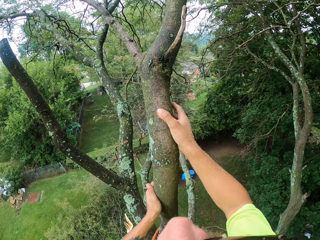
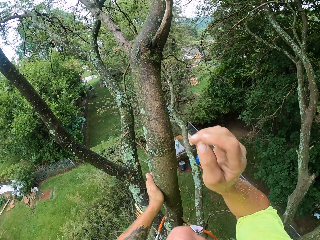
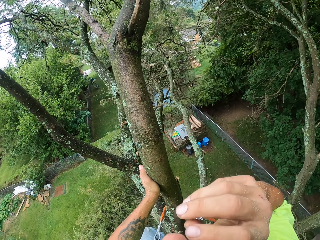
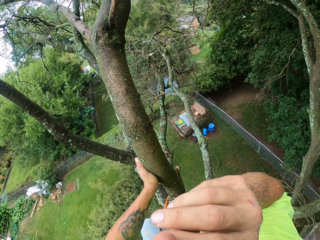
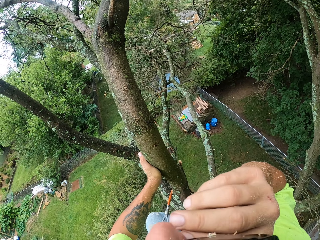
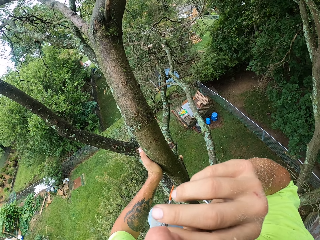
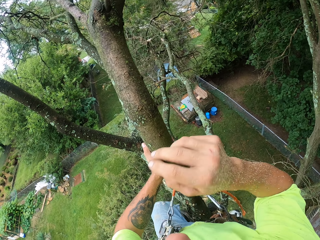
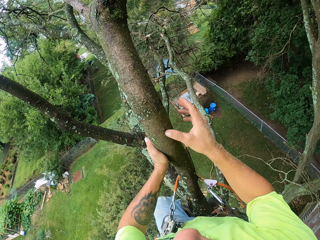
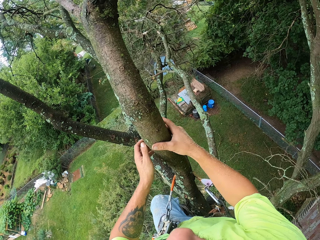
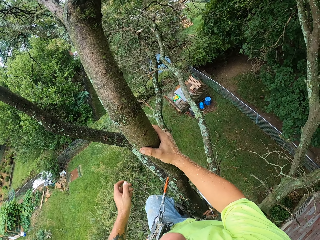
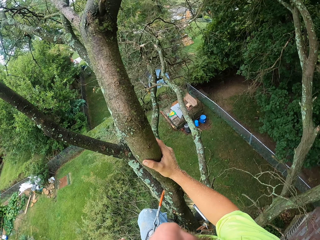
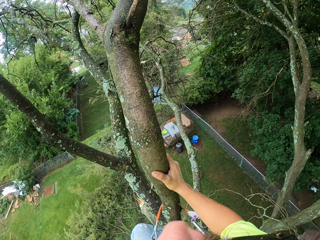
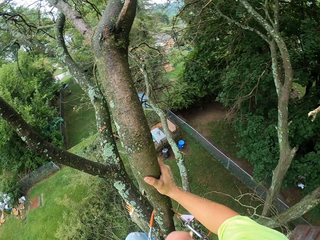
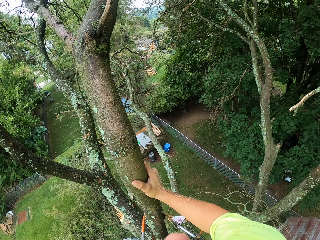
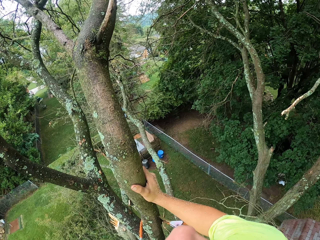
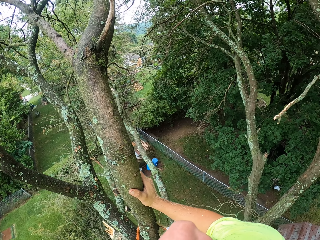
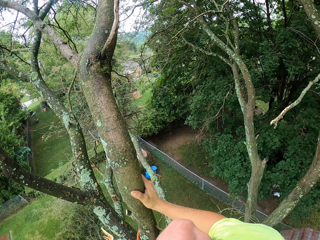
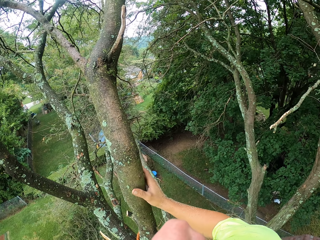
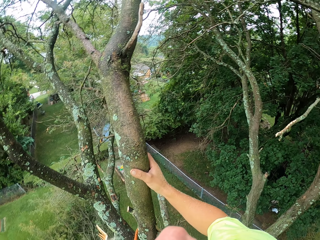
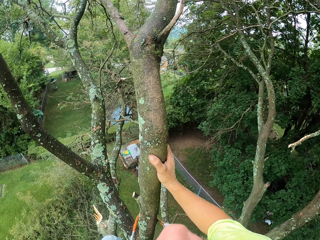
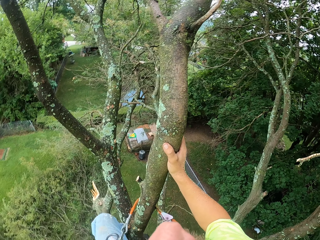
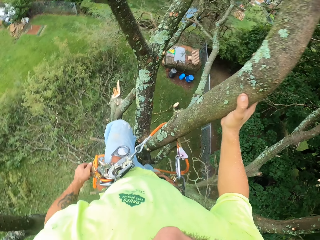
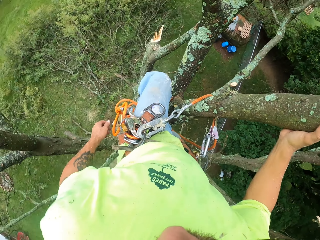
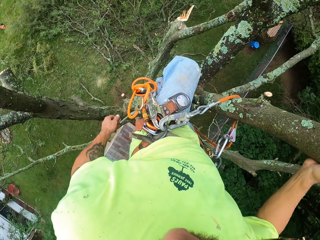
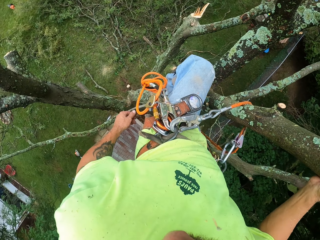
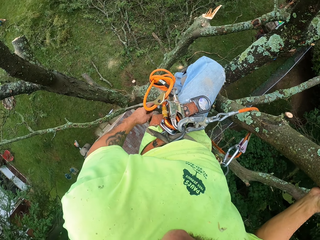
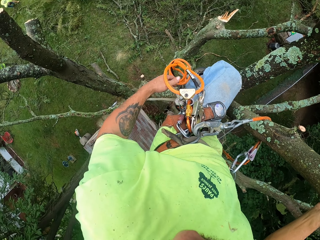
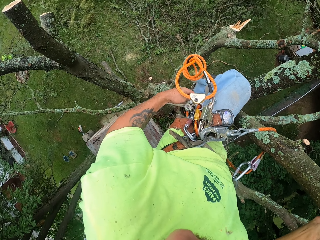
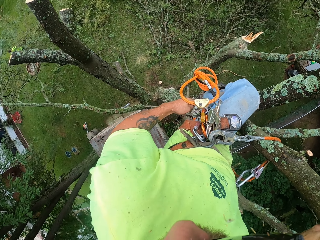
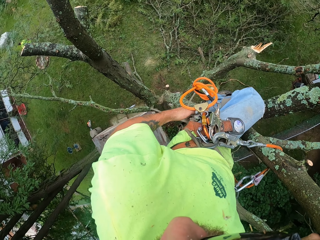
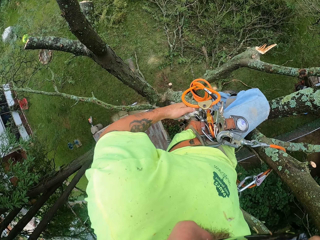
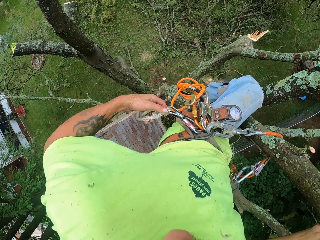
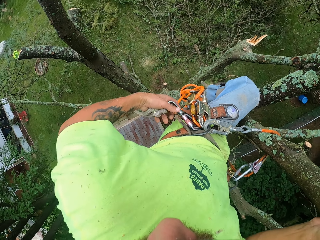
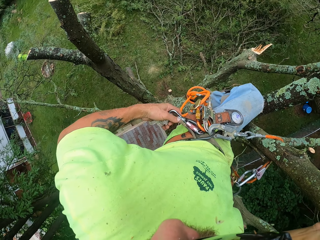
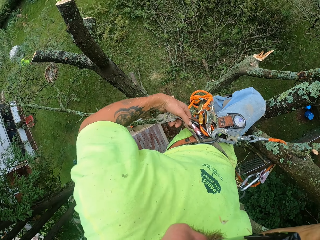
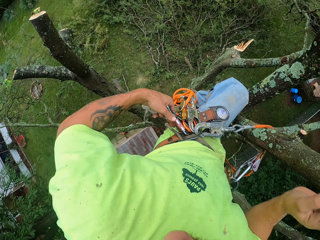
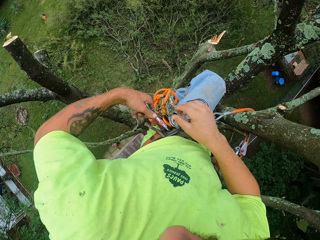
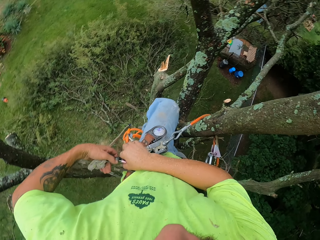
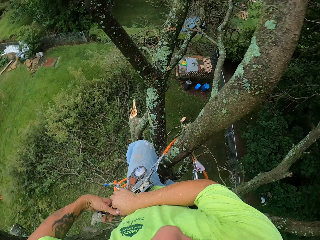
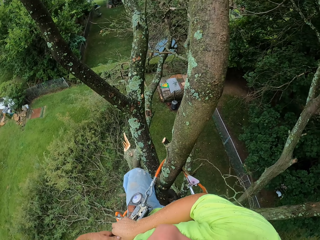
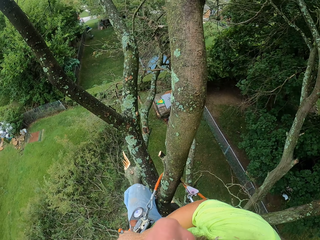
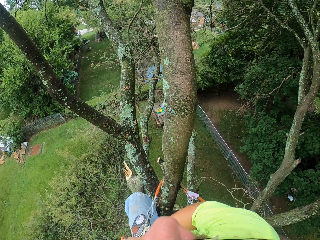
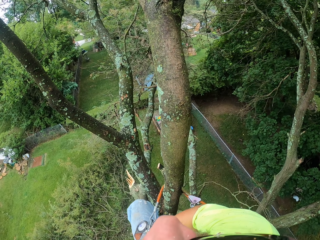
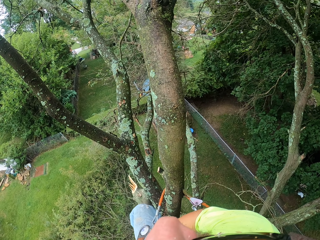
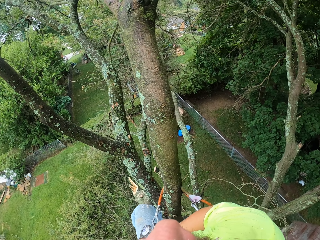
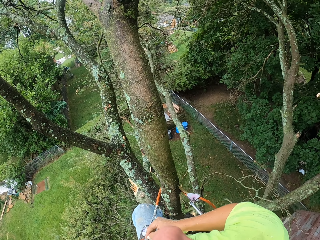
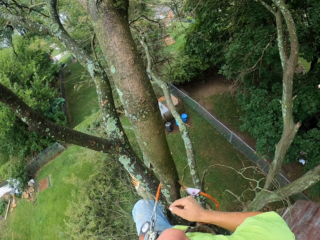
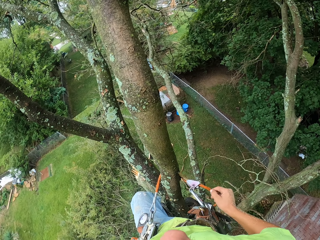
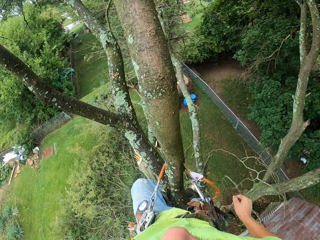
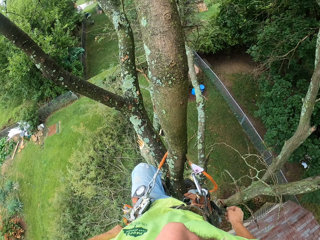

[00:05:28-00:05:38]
The camera wearer touches his face with his right hand. He rubs his face. He moves the orange rope with his left hand. He grabs a rope on a harness with his left hand. He removes the rope. He holds the rope with both hands.

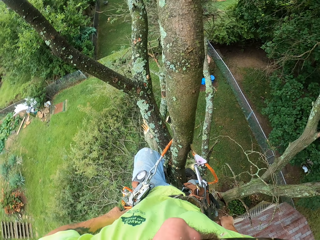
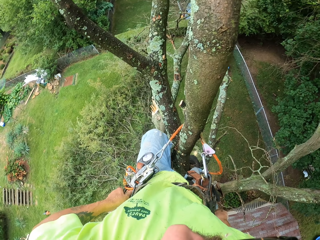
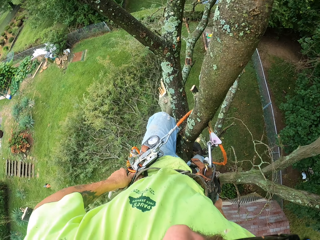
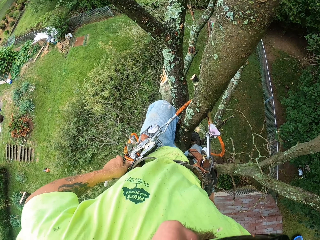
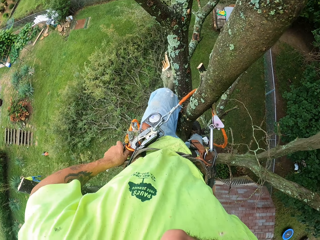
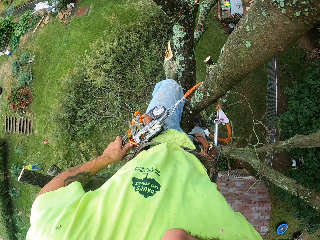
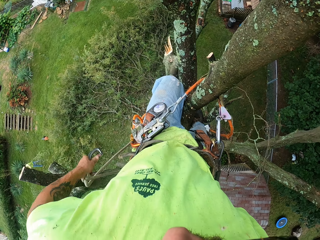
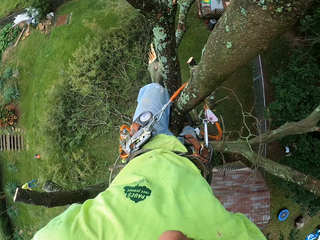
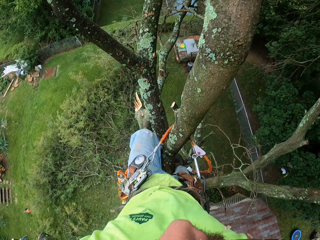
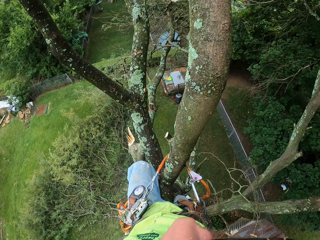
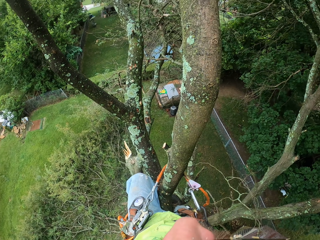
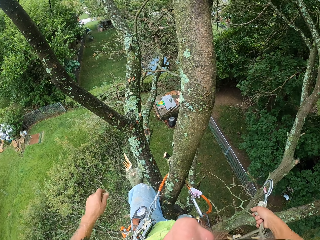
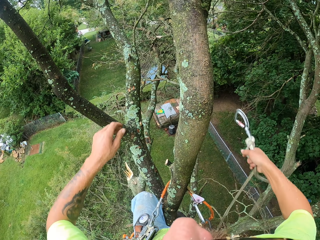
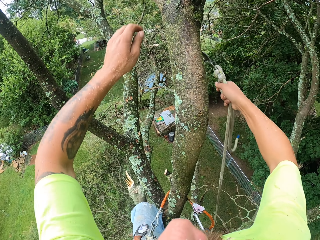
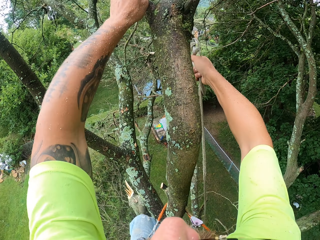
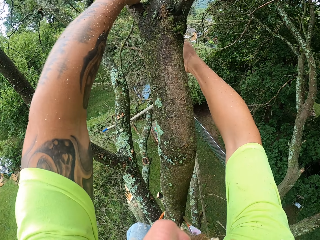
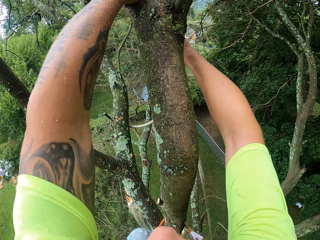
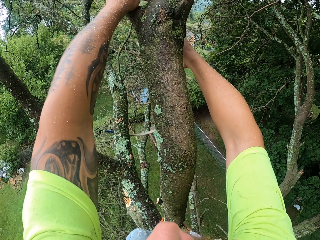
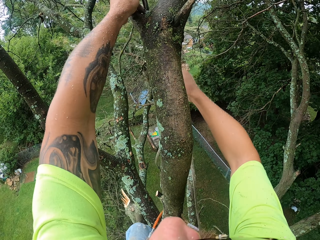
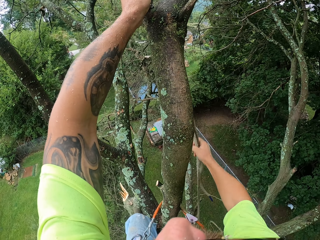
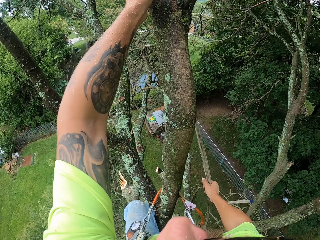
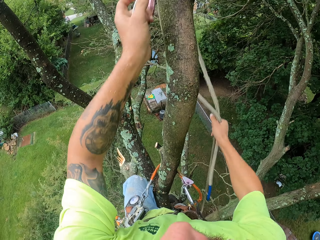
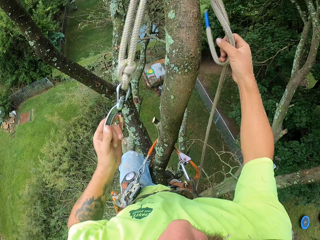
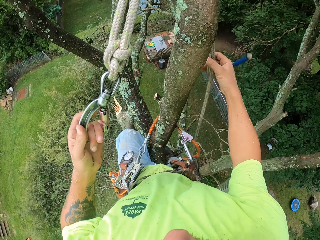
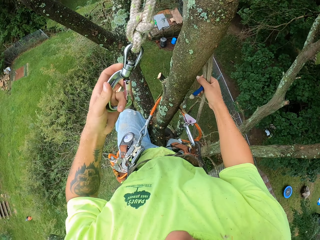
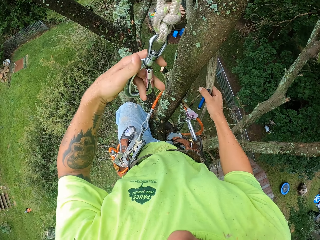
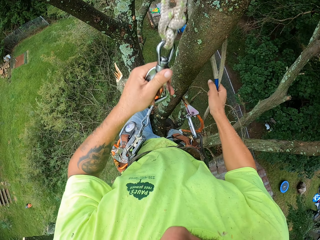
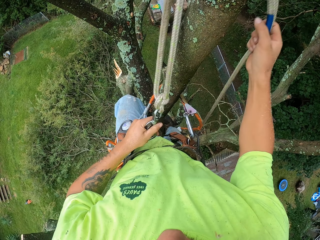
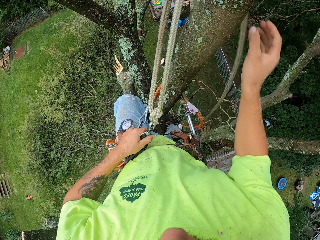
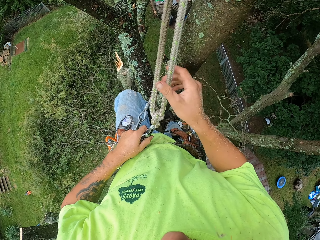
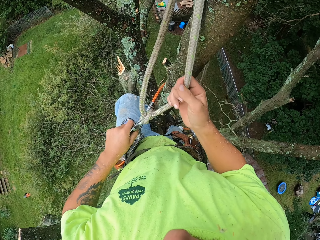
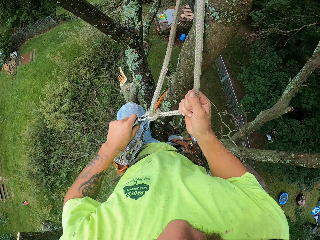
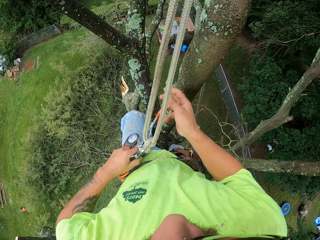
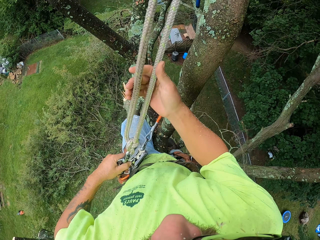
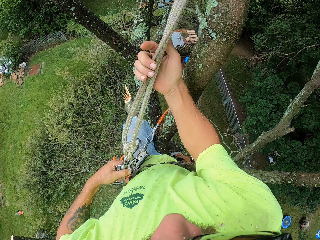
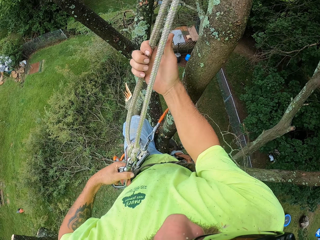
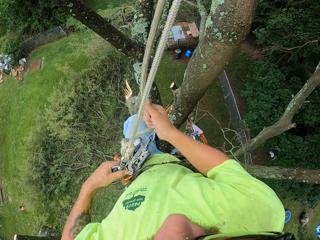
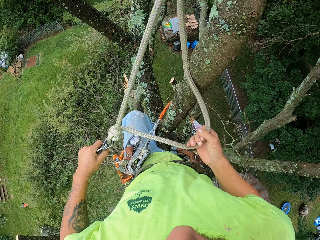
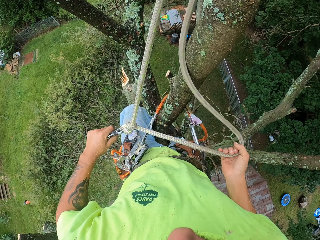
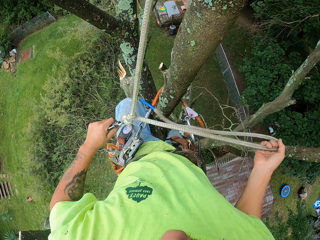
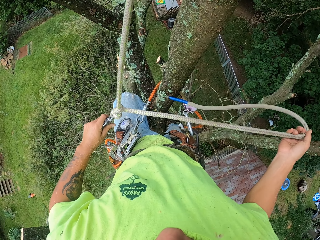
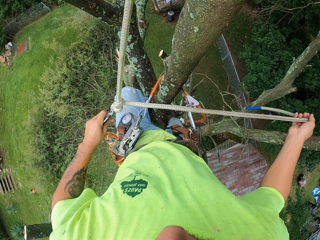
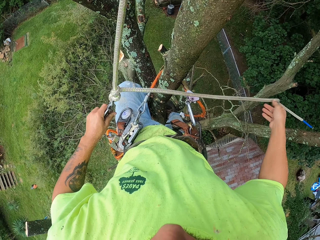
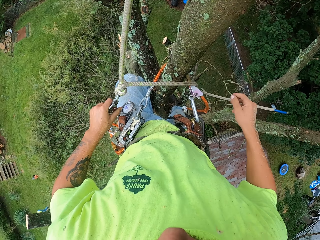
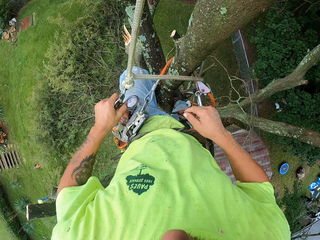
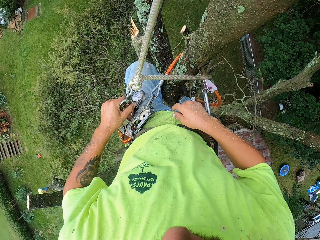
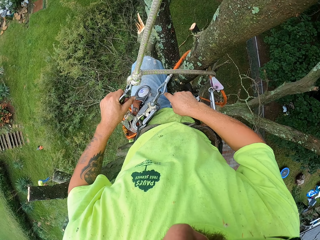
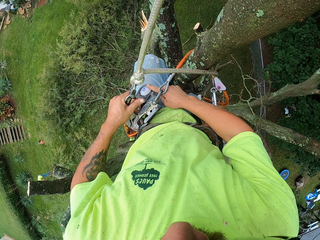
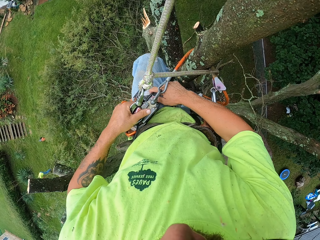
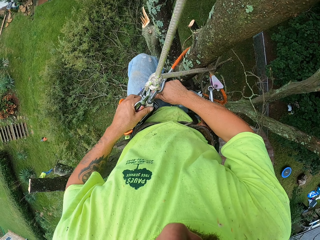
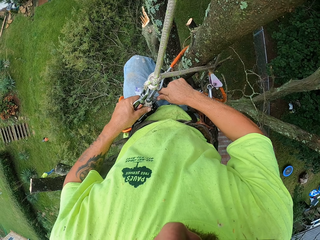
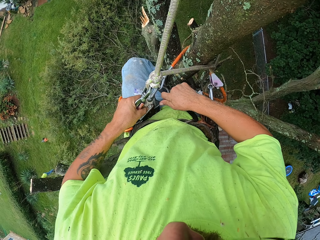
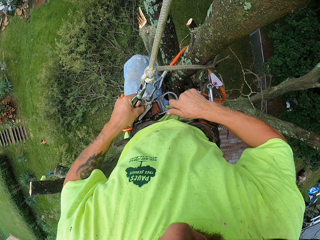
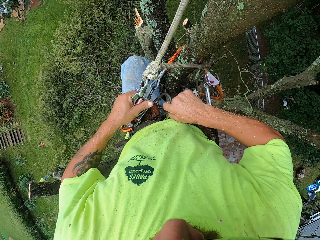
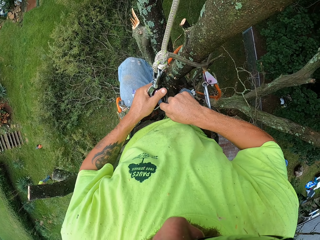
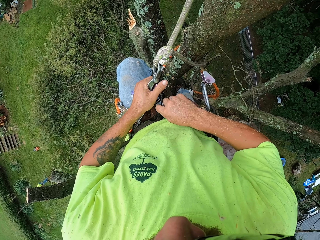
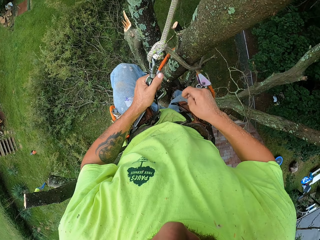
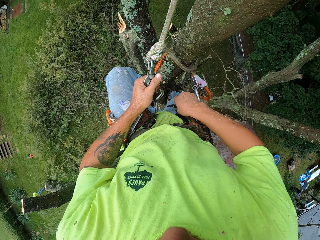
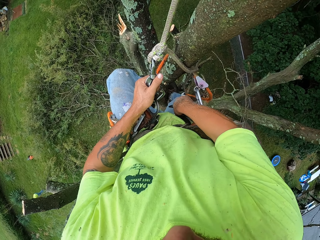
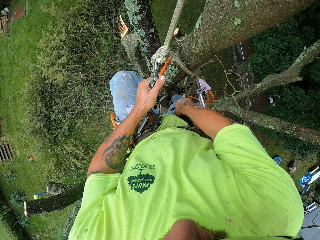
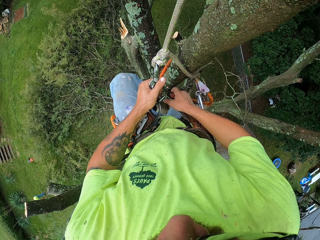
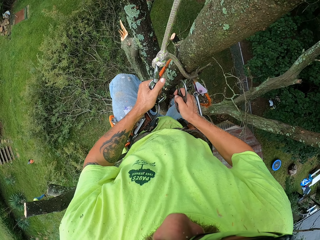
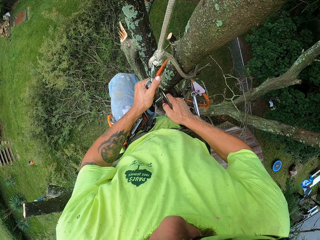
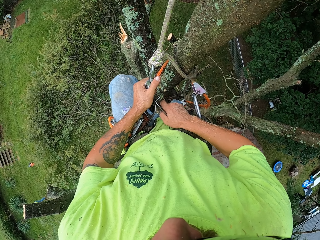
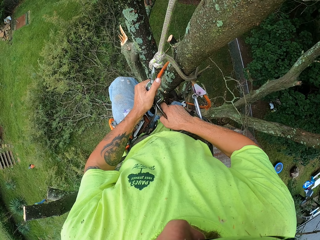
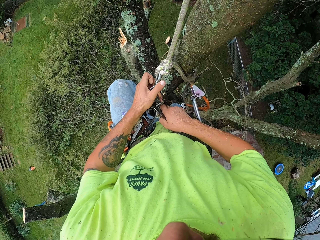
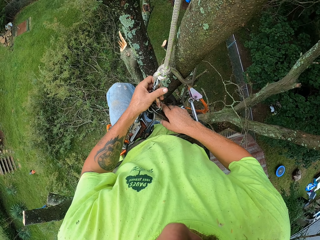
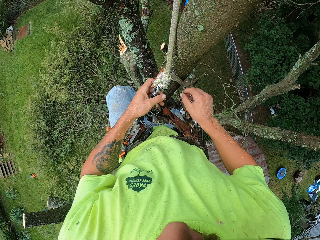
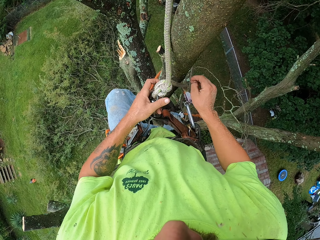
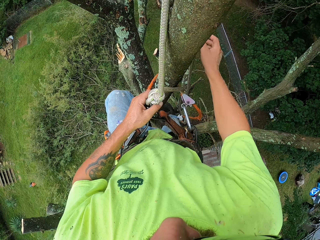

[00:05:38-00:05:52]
The camera wearer unhooks the rope from the harness with both hands. He passes the rope to his right hand. He passes the rope across the tree branch with both hands. He ties the rope on the tree. He straightens the rope with both hands. He grabs a part of the rope with his right hand. He grabs the rope with his right hand. He drops the rope with his right hand. He grabs the harness gear loop with his right hand. He hooks the rope to the harness with his left hand. He grabs the other harness gear loop with his right hand. He inserts the harness gear loop into the rope hook with his right hand.
